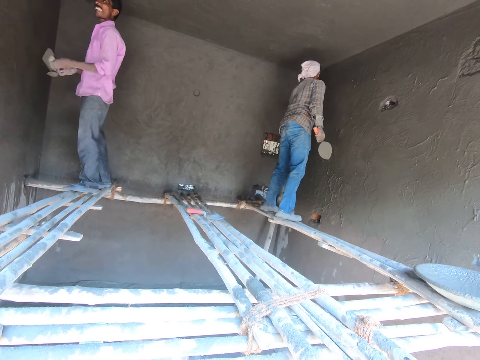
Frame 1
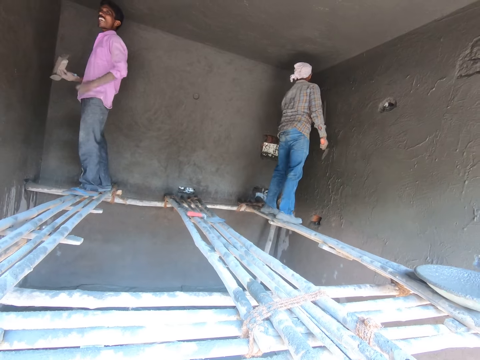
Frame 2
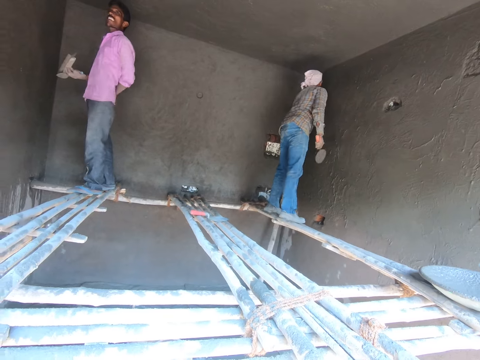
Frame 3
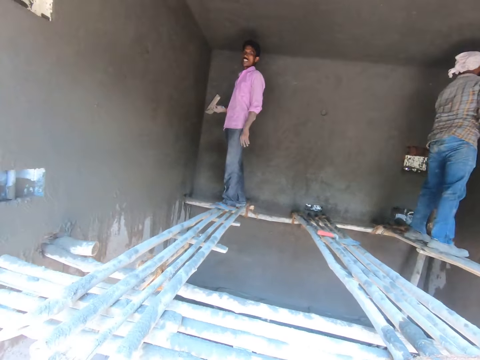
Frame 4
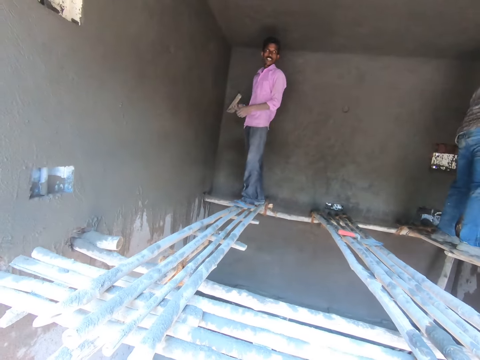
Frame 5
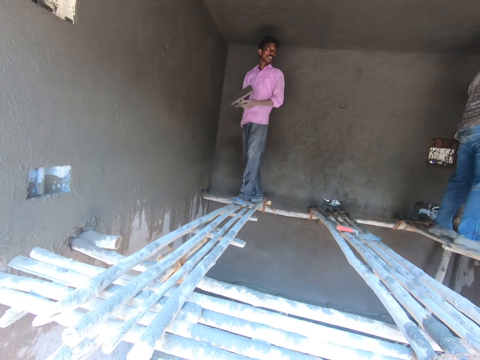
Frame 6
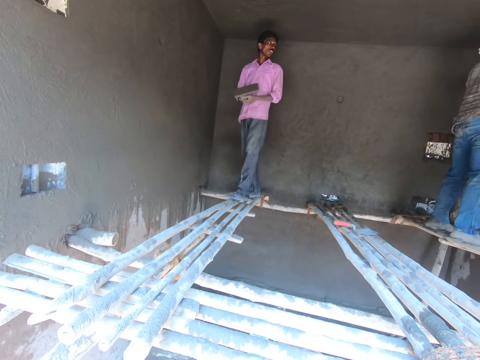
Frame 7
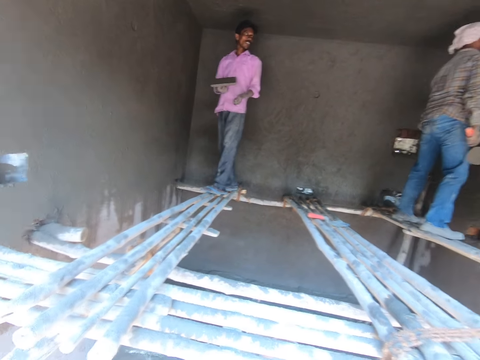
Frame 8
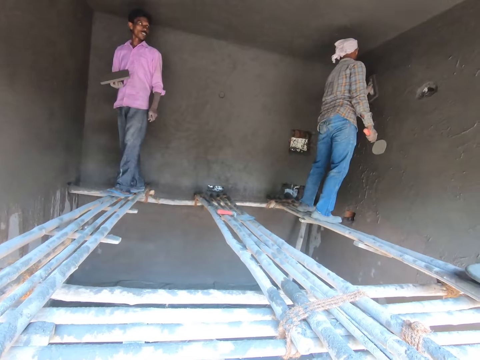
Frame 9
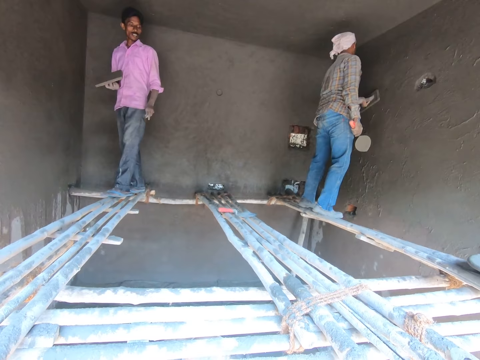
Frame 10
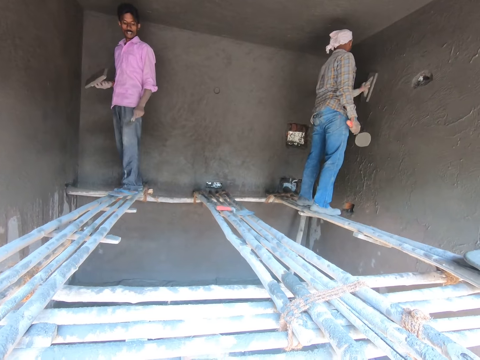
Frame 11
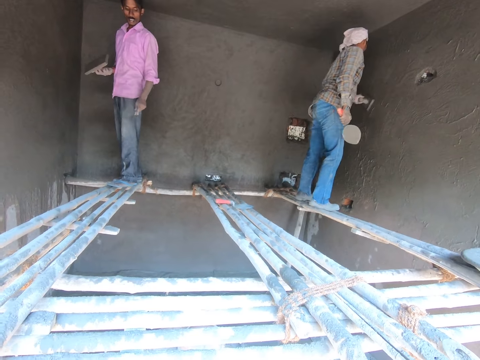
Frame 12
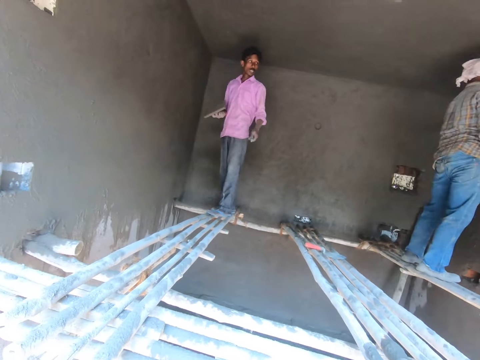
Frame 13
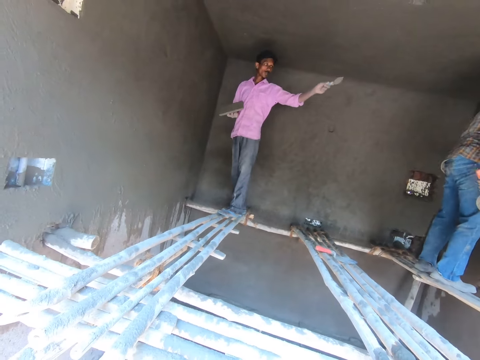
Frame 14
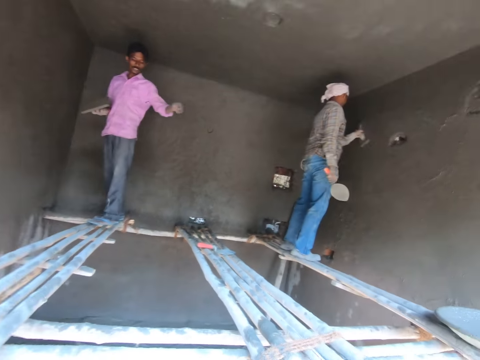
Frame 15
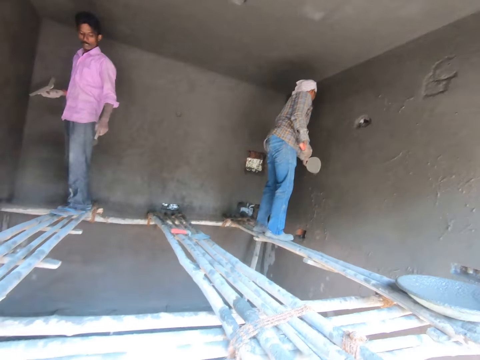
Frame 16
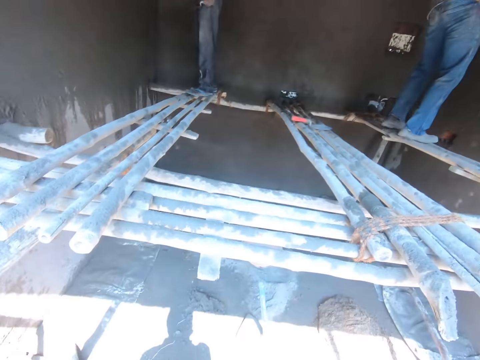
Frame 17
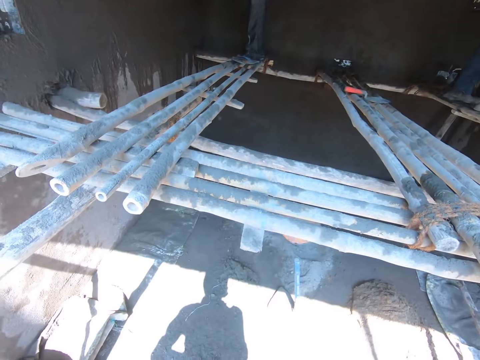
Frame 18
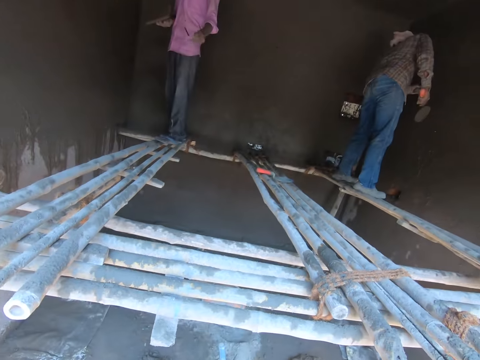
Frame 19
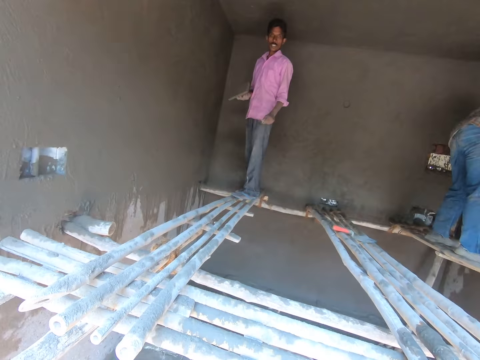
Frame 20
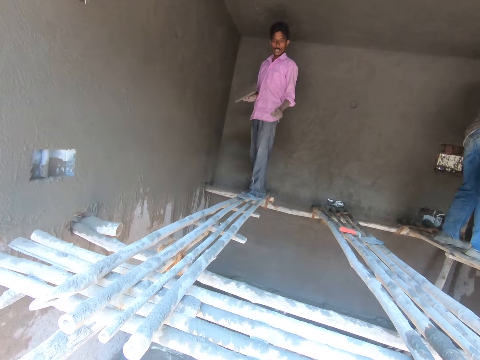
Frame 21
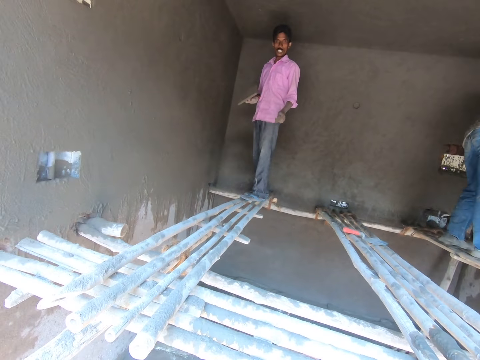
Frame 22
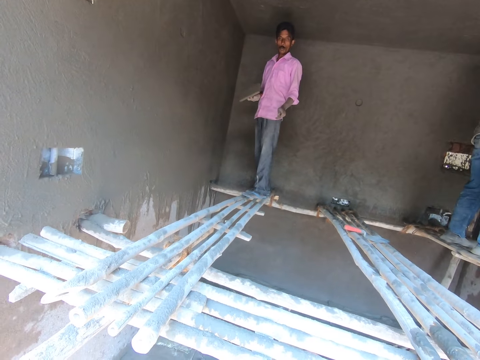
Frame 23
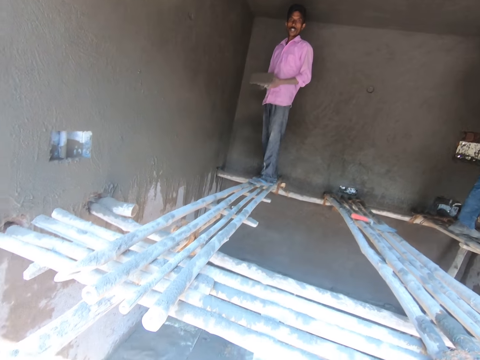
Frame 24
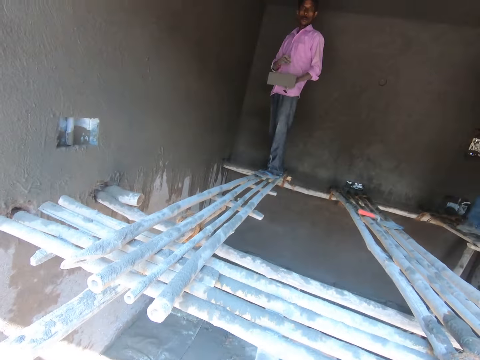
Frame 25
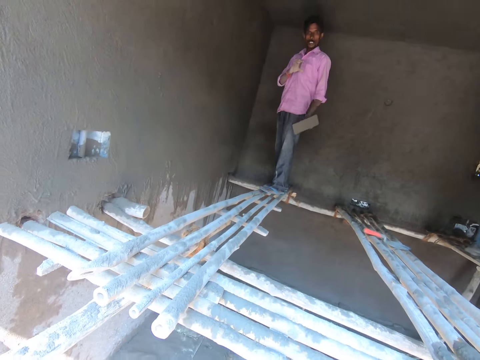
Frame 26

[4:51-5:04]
A man holds the float wood. Another man wipes the hand on the trouser. The first man talks to the camera wearer. The first man talks to another man. The camera wearer walks around the construction site. The first man talks to the camera wearer.

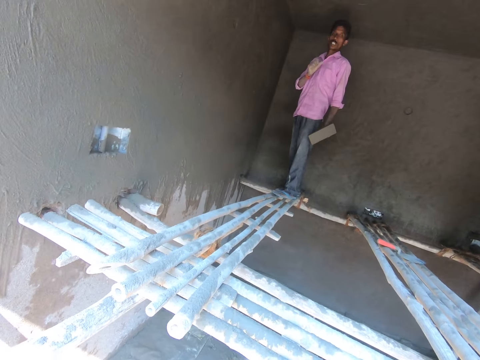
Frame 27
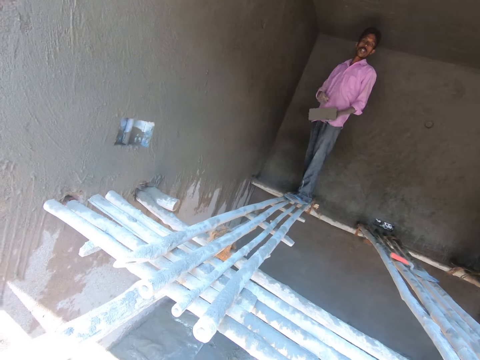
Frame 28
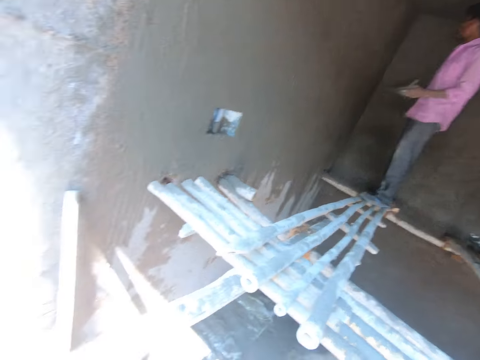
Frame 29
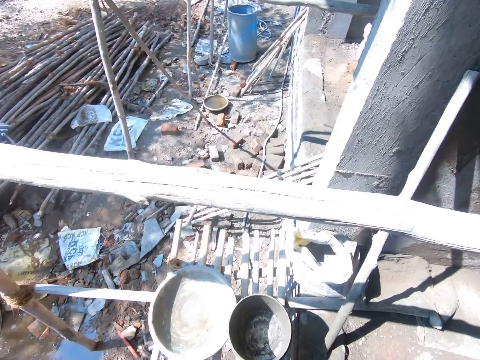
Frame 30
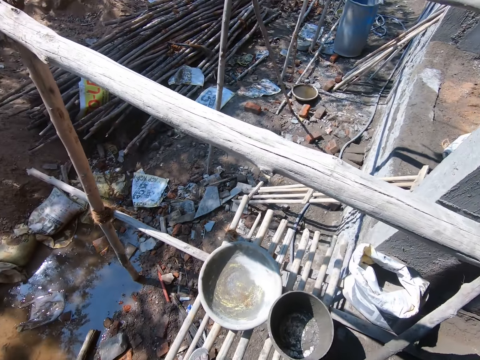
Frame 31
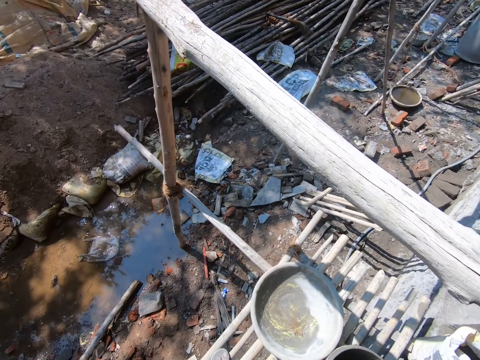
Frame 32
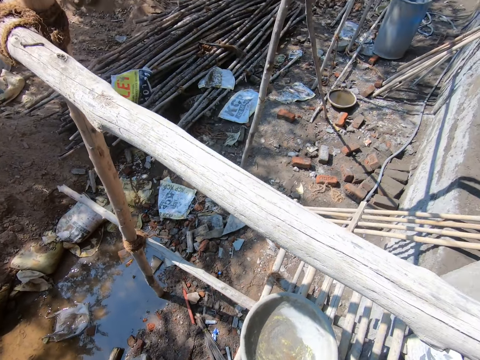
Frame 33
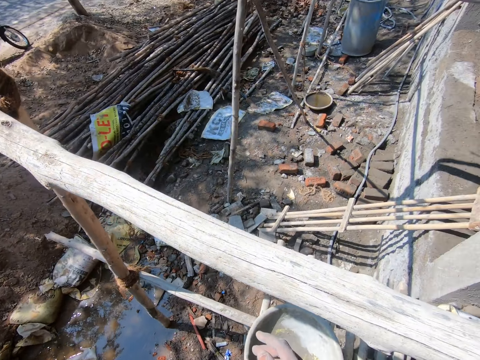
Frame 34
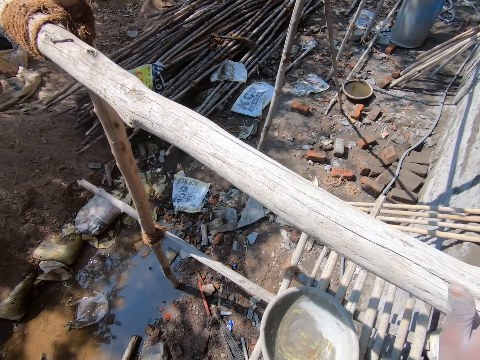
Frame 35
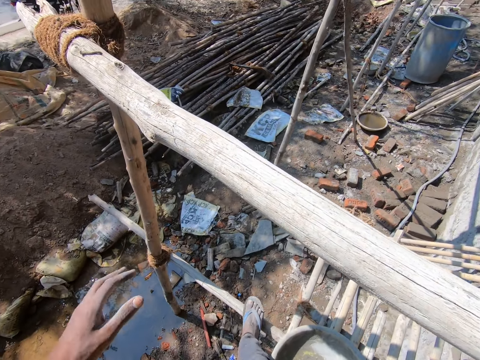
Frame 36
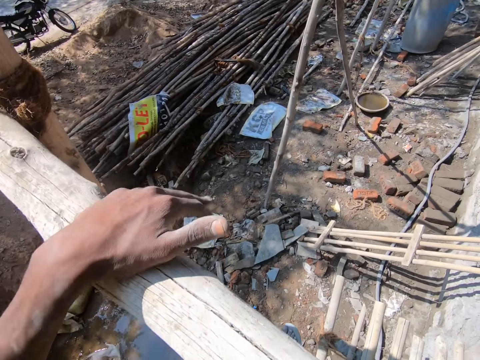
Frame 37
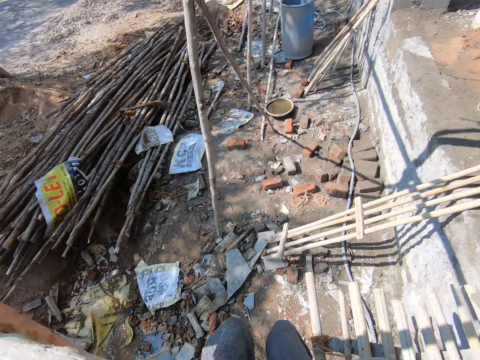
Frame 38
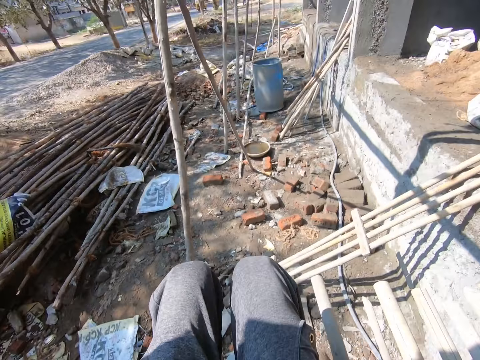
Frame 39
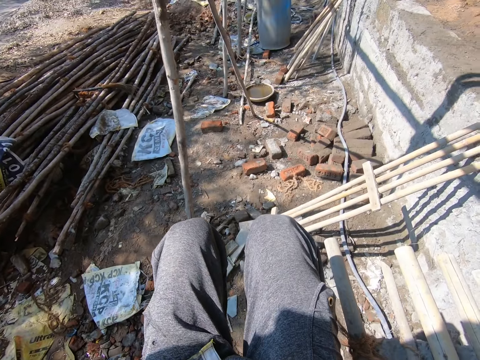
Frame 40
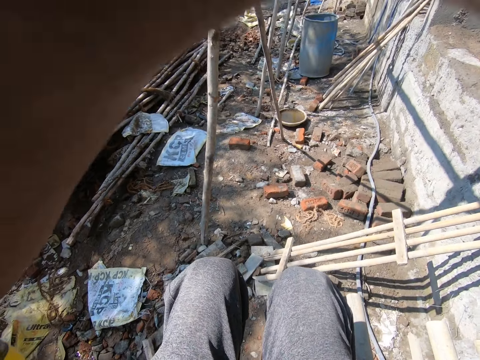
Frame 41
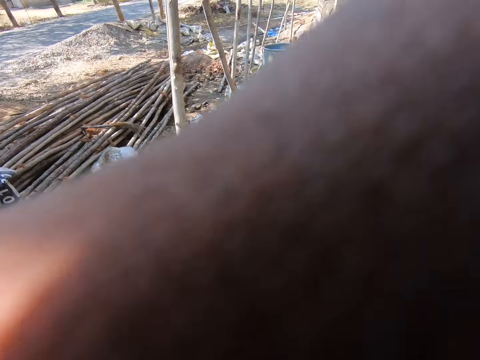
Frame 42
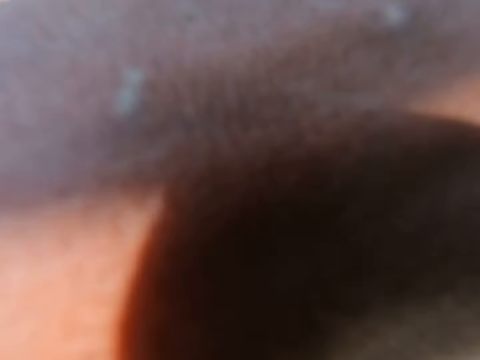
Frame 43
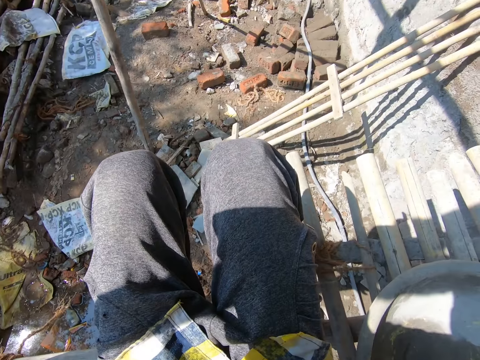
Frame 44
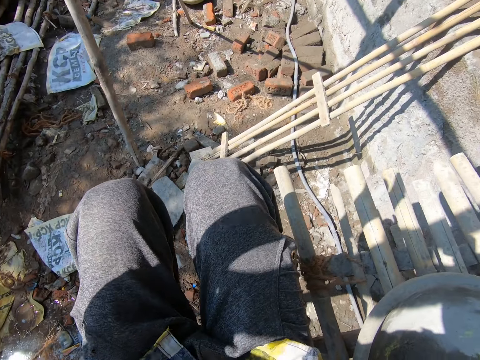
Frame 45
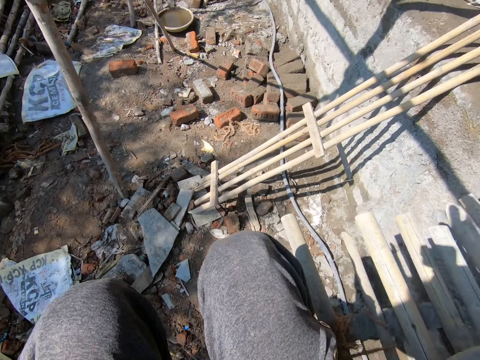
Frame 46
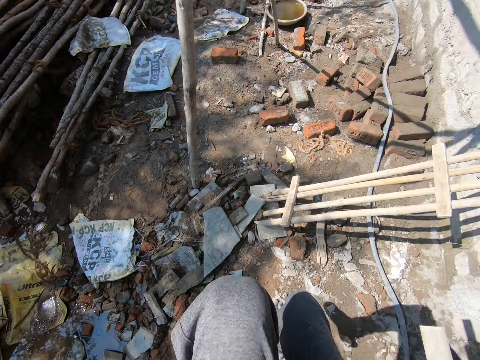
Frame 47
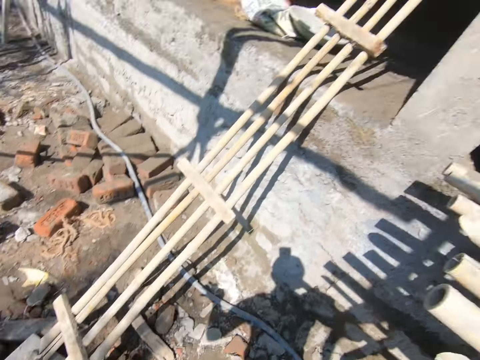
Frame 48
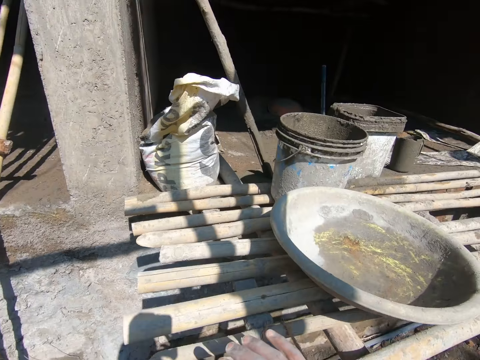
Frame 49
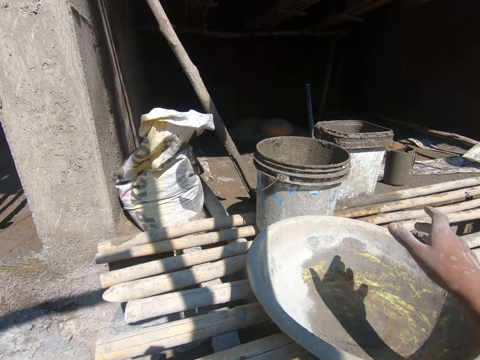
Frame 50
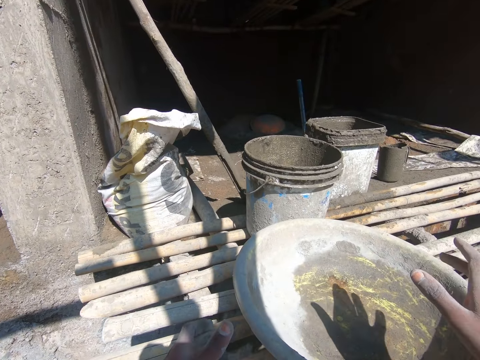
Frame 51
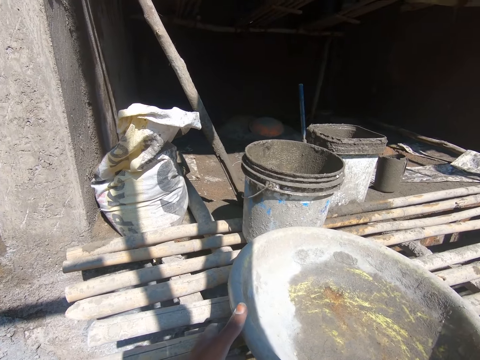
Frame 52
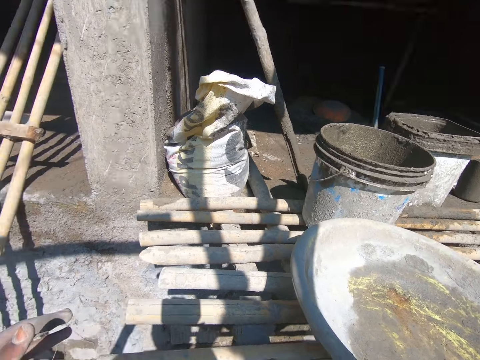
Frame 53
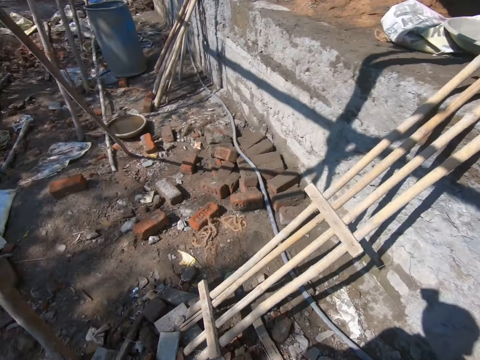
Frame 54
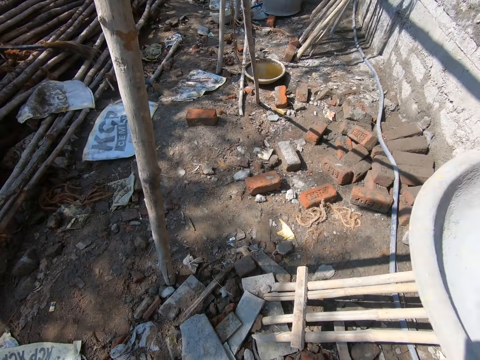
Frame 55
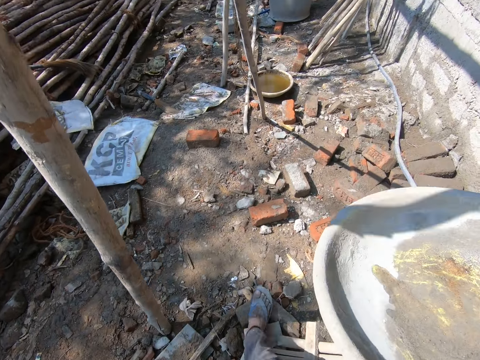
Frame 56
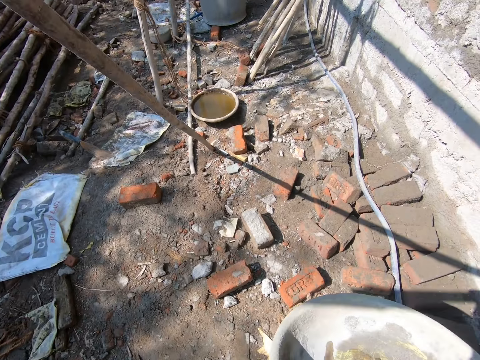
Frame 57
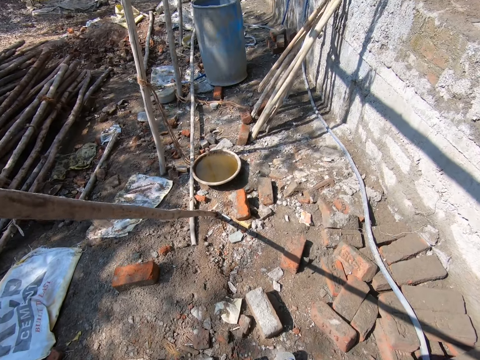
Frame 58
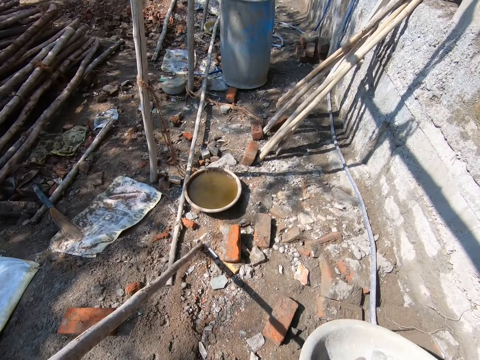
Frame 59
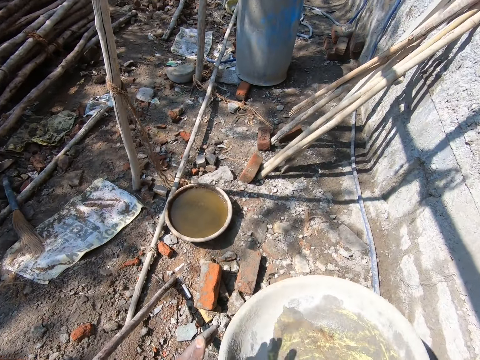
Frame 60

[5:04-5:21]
The camera wearer walks around the construction site on the poles. They touch the wood, hold the pole with the hand and touch something. They lift up the hand. They jump down. They lift up the hand. They take the head pan from the pole. They walk around the construction site.
